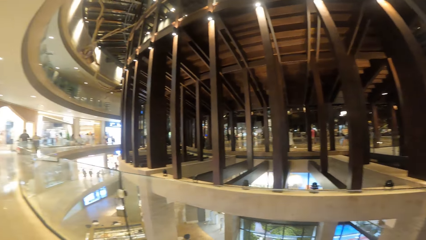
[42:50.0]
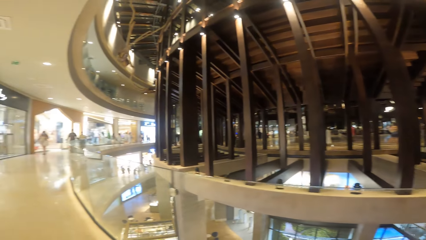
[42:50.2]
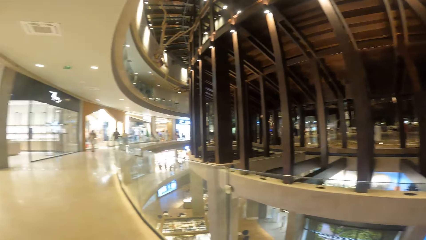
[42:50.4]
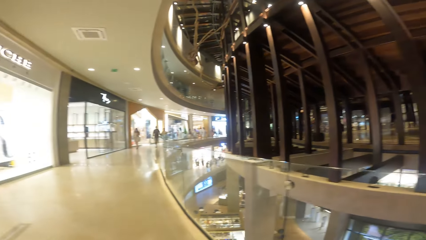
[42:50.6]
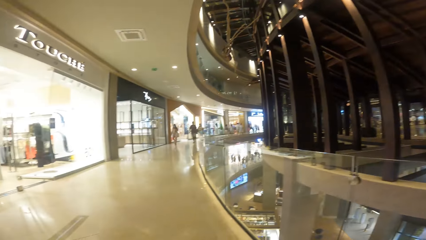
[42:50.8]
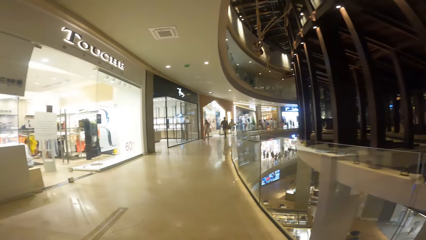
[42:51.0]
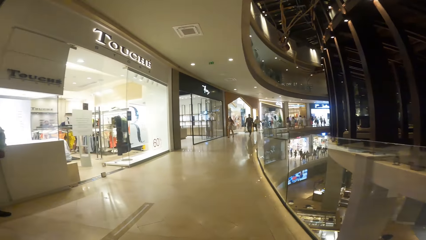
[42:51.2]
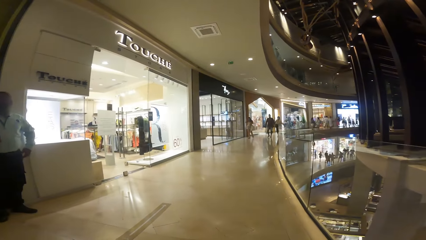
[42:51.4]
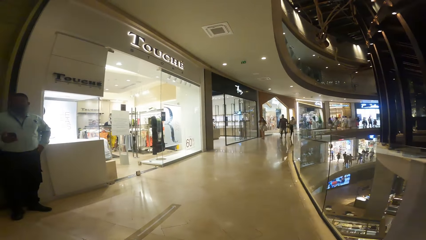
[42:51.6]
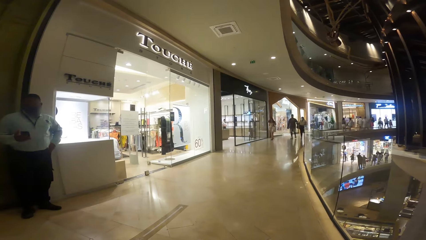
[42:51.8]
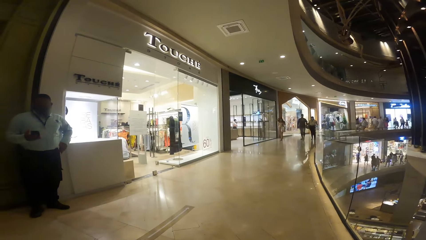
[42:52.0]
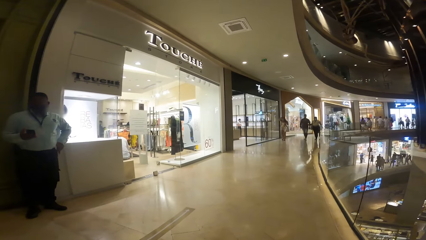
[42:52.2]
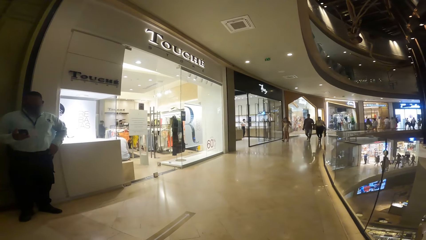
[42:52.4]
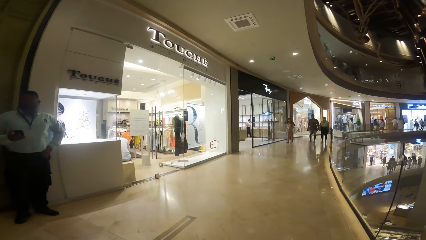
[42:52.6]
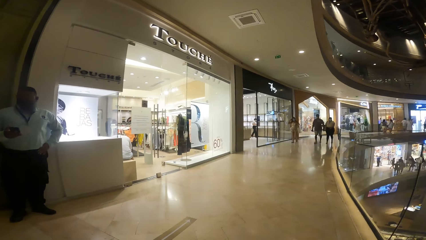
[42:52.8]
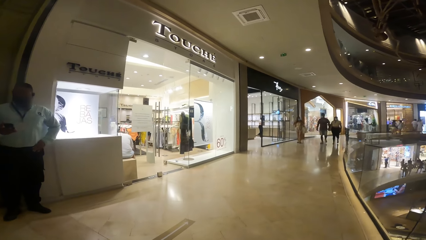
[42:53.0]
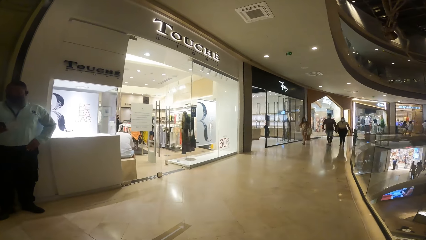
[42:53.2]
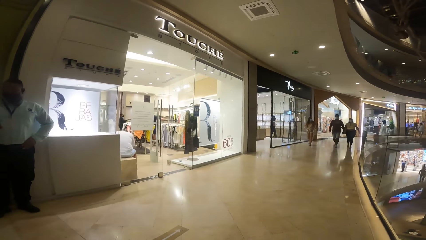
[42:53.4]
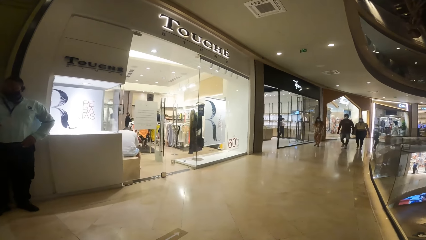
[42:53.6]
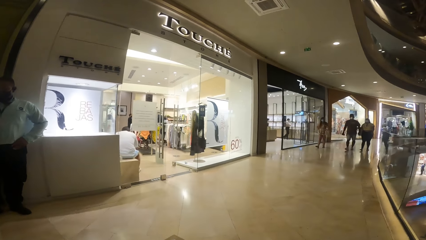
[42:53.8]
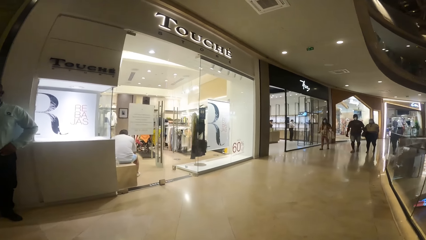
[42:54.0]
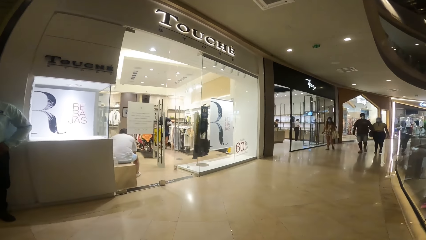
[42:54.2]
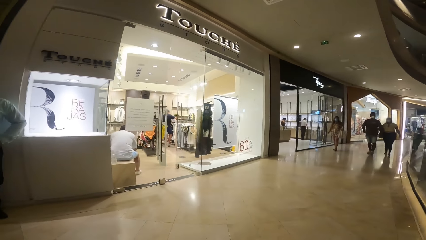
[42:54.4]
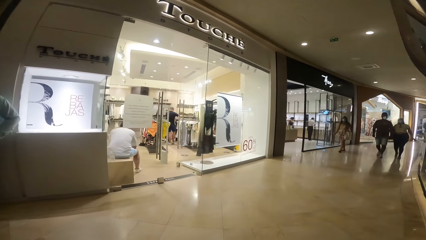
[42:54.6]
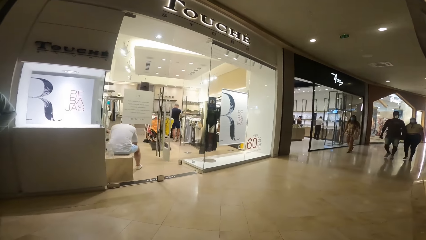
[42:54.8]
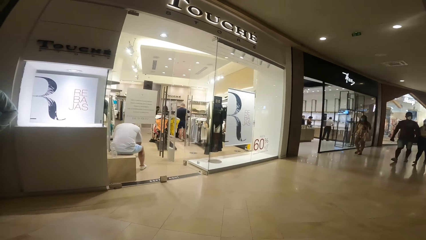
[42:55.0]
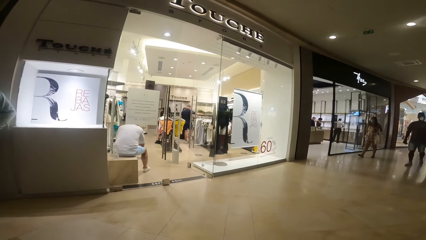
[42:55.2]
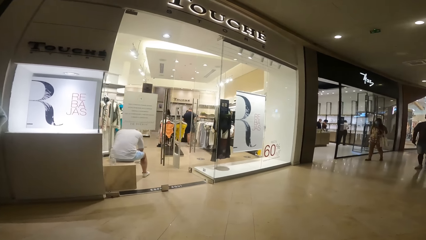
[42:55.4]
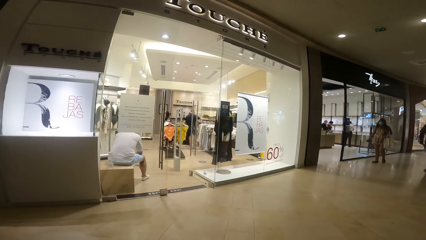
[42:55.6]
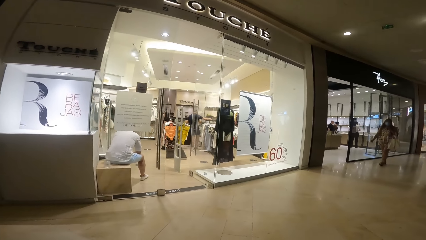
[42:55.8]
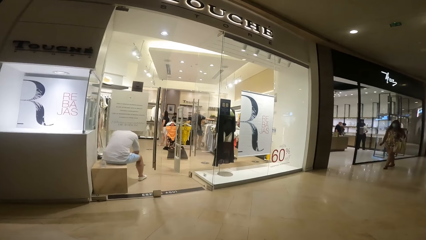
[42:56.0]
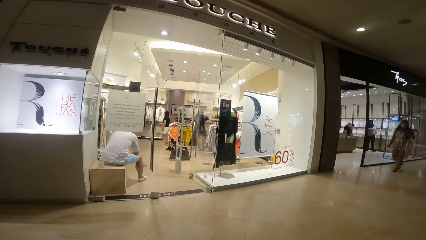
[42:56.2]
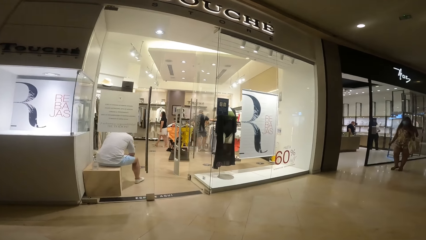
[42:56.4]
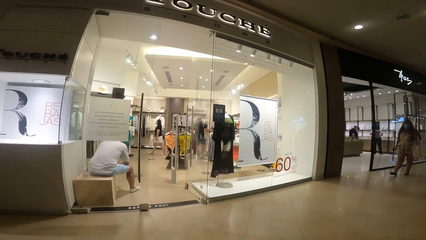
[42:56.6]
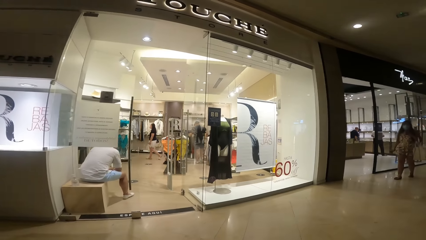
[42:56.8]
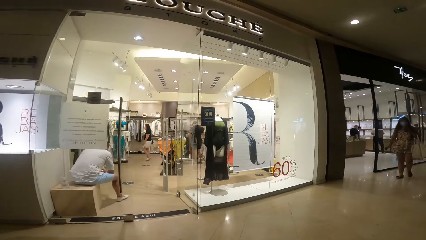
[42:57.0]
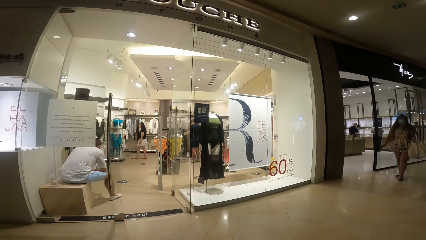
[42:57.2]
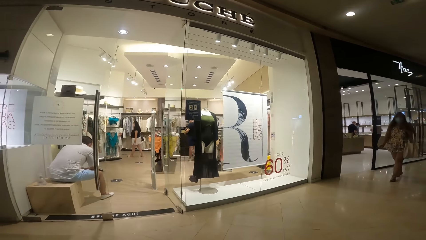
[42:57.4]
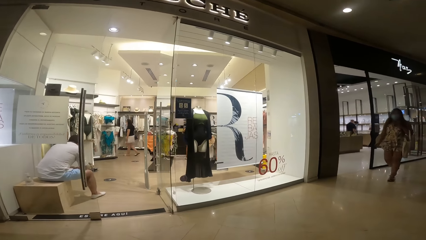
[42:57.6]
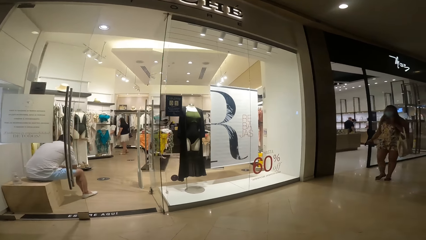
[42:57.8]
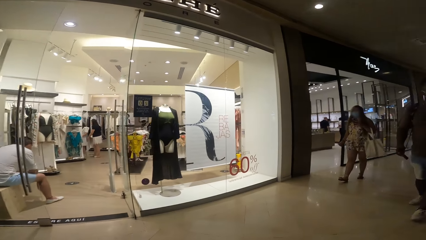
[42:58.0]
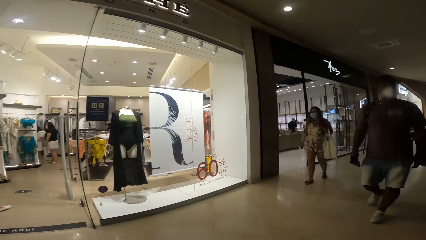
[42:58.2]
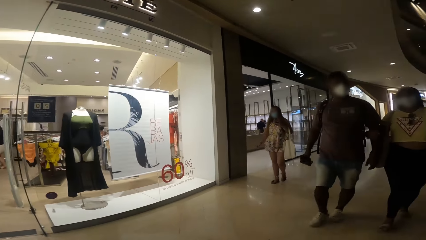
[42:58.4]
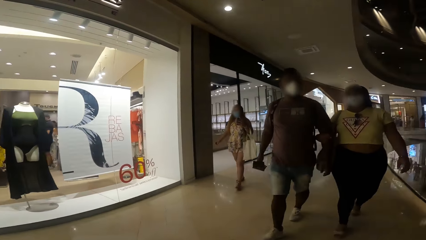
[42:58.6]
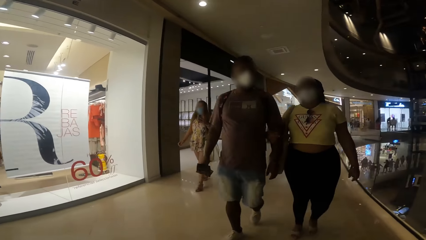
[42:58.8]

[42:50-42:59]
The camera wearer walks in the shopping mall.

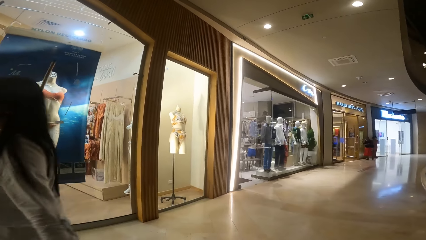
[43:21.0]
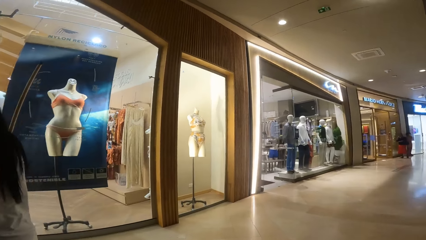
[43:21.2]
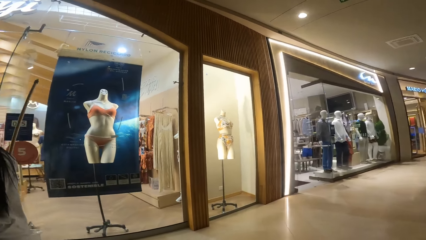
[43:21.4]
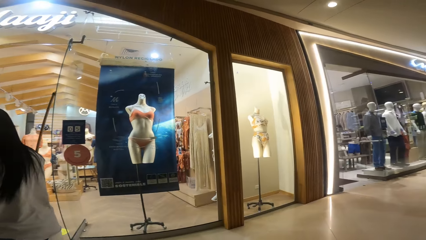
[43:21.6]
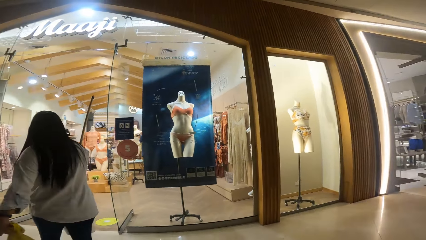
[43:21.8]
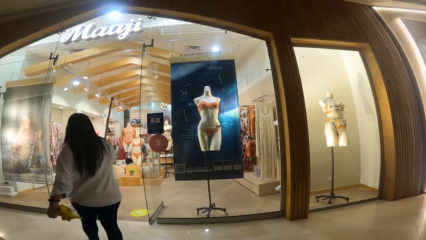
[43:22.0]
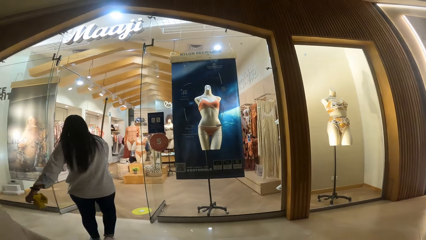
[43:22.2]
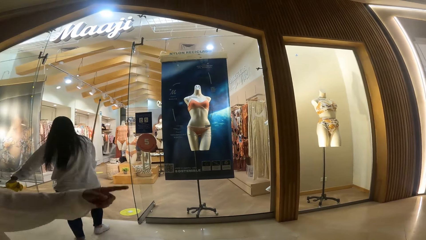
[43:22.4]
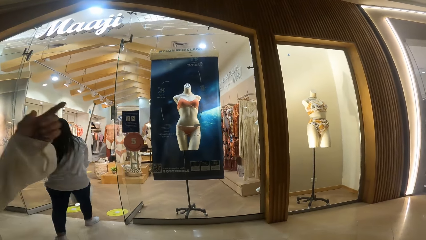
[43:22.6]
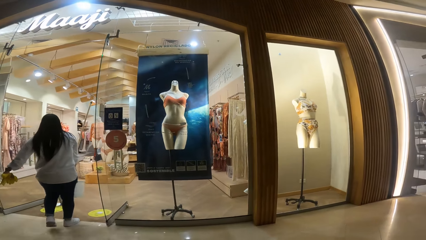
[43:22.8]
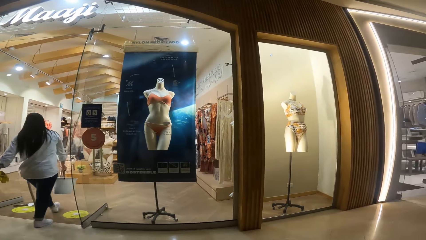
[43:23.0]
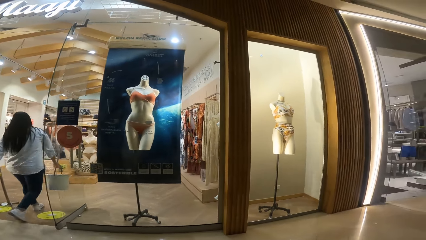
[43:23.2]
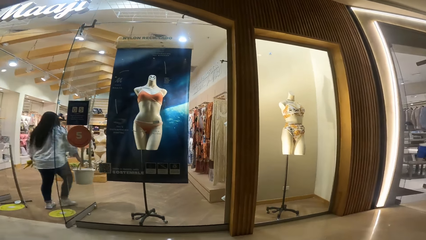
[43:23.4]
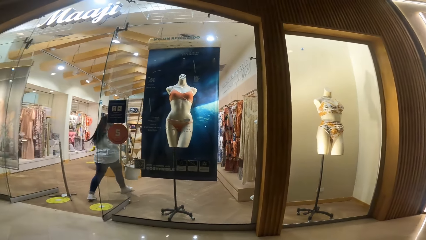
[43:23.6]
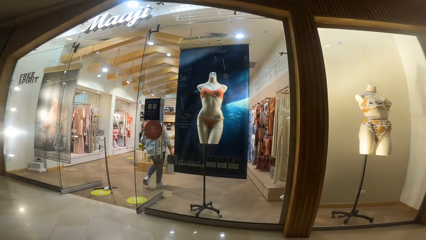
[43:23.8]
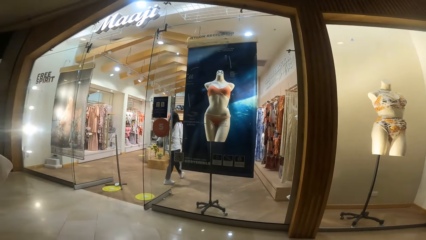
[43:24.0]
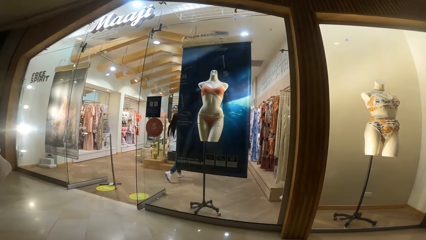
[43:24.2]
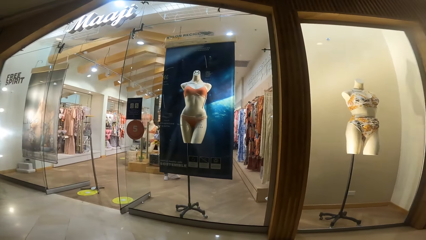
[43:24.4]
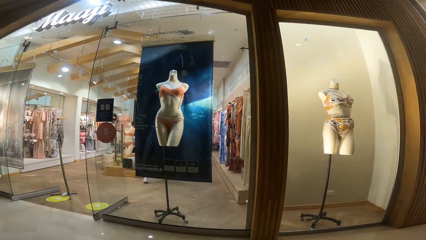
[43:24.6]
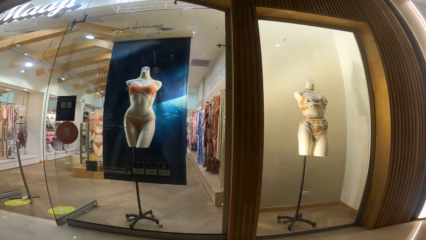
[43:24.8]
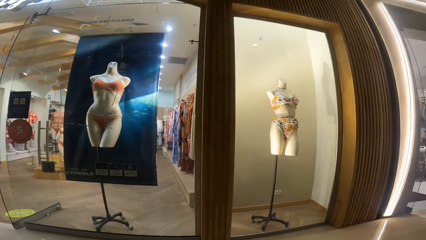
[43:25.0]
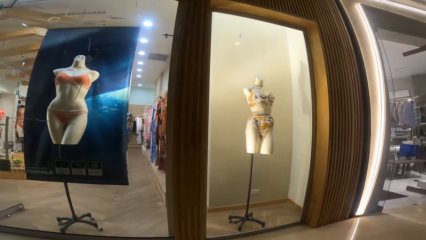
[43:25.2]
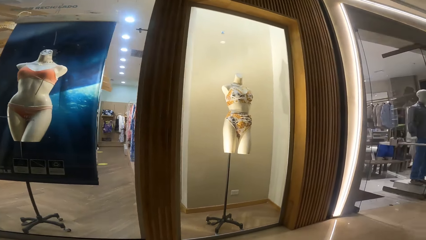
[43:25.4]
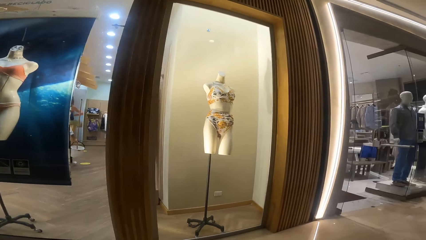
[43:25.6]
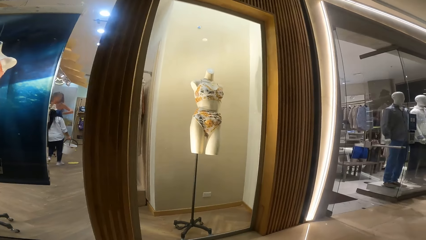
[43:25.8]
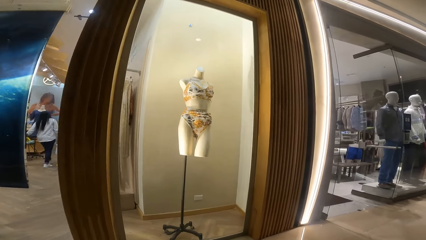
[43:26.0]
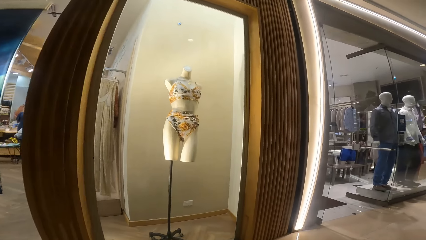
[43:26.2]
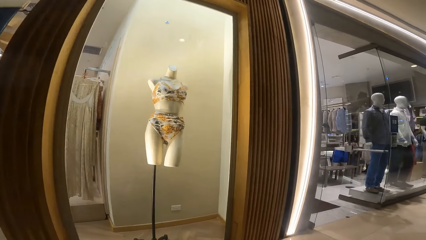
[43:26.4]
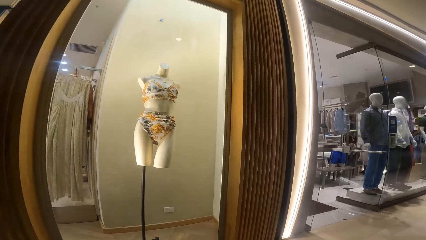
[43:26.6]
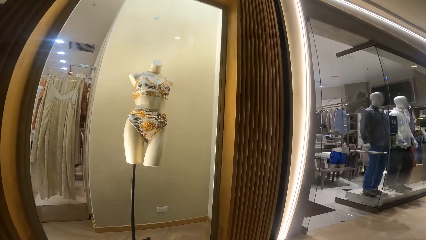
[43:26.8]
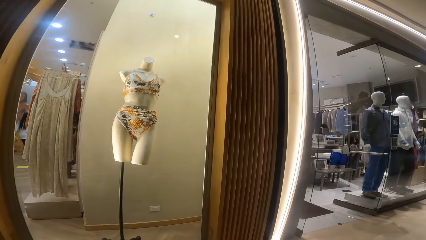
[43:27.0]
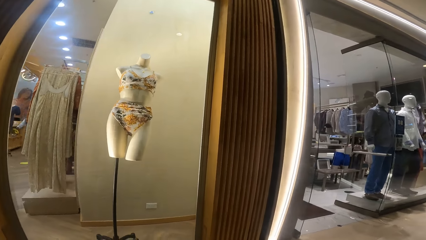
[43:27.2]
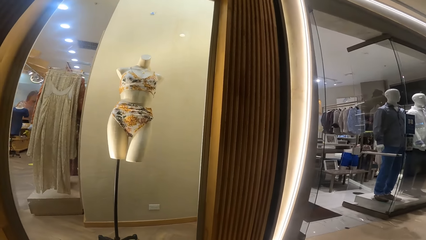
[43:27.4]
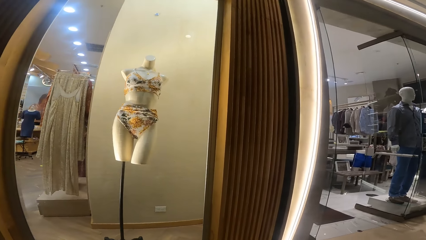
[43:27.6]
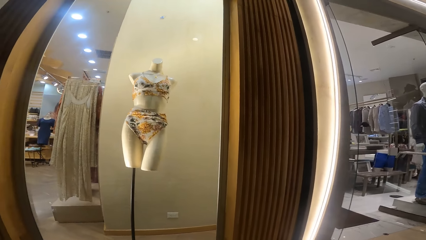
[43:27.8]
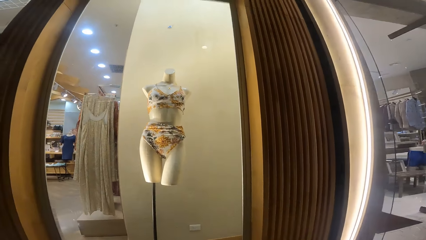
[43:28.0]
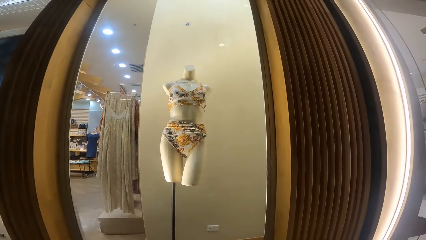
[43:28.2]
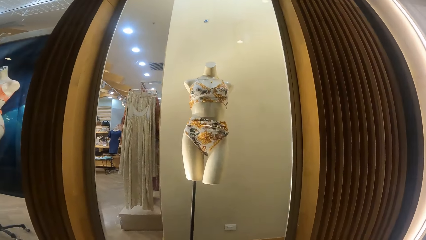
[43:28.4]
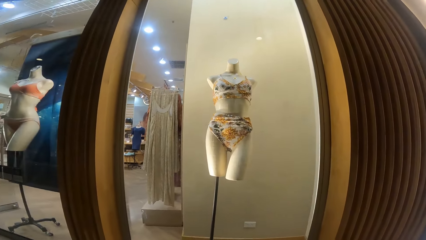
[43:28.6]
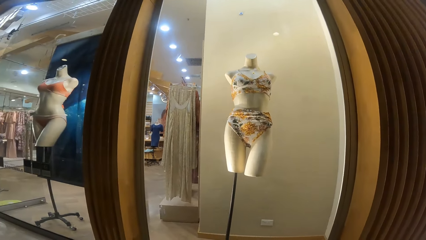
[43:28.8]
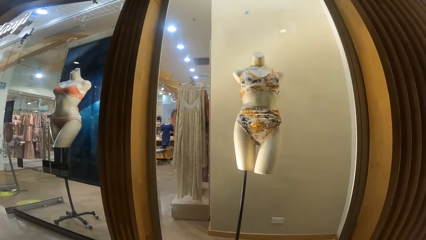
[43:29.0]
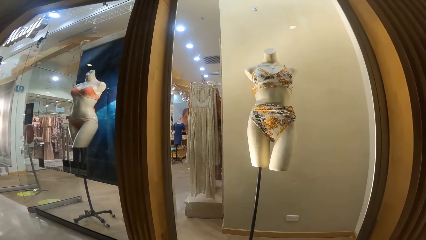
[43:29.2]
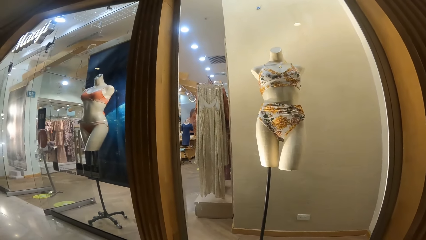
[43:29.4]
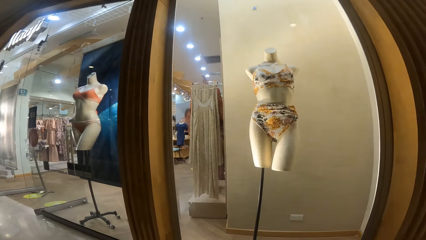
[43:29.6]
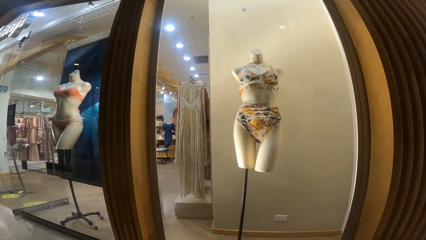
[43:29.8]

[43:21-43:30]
A woman points a finger. The camera wearer looks around.
